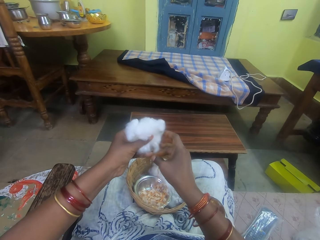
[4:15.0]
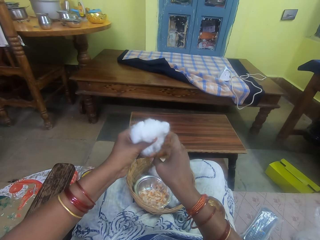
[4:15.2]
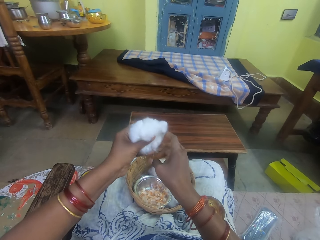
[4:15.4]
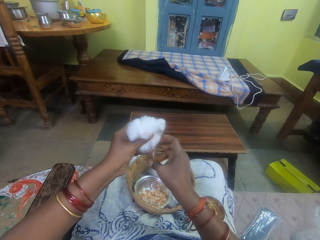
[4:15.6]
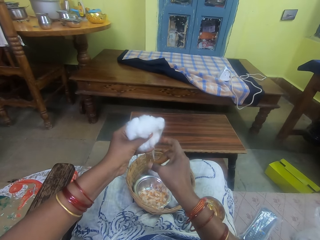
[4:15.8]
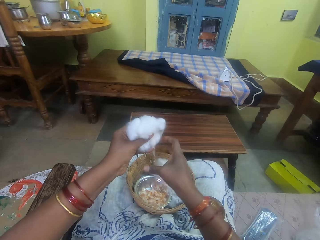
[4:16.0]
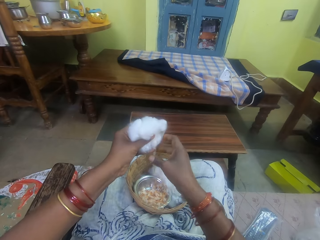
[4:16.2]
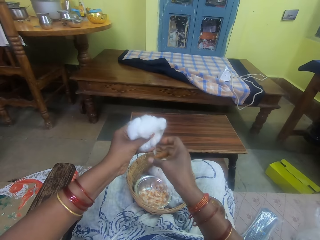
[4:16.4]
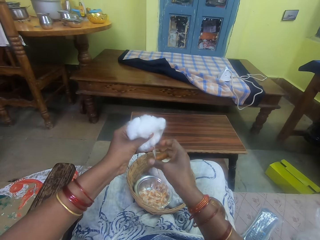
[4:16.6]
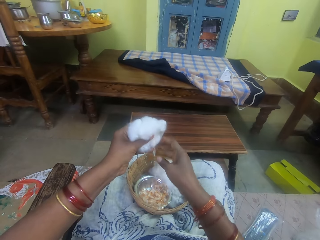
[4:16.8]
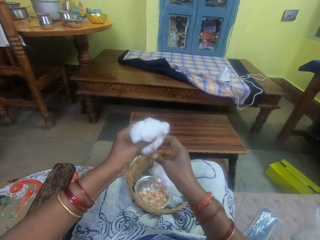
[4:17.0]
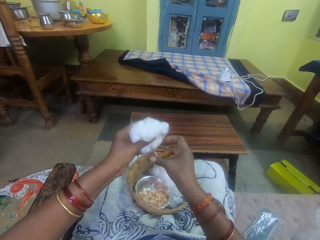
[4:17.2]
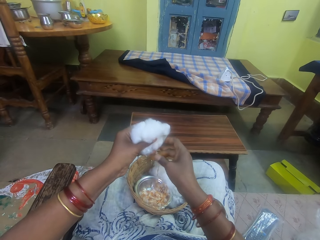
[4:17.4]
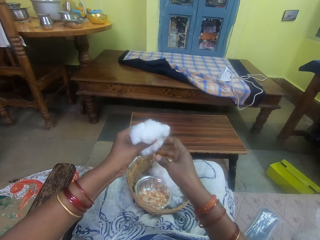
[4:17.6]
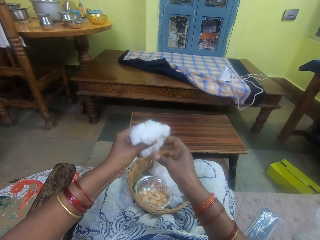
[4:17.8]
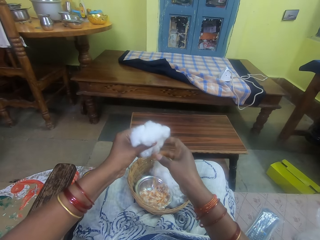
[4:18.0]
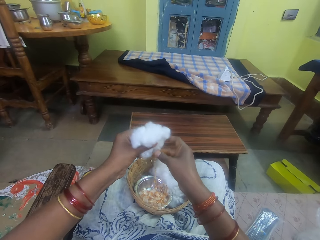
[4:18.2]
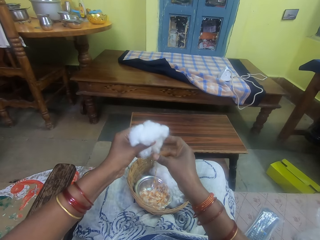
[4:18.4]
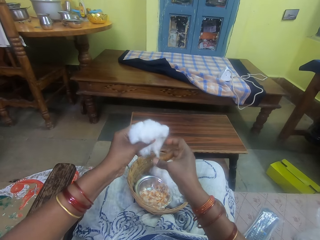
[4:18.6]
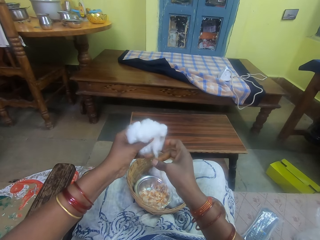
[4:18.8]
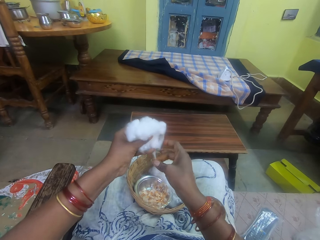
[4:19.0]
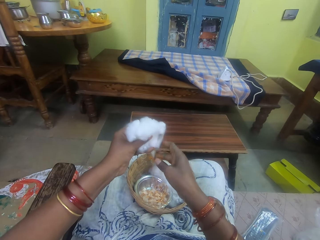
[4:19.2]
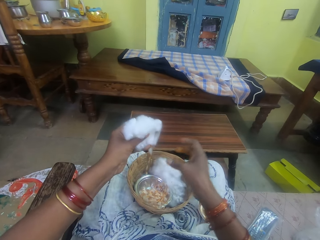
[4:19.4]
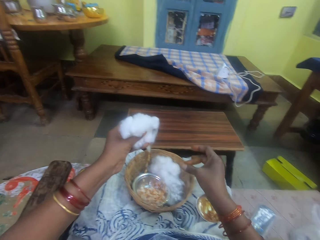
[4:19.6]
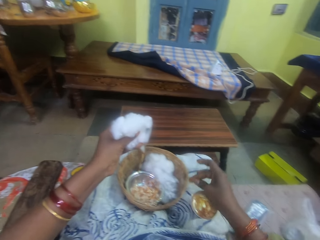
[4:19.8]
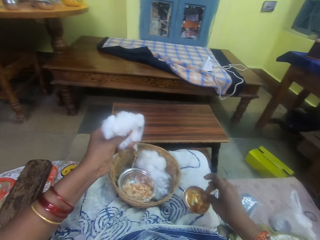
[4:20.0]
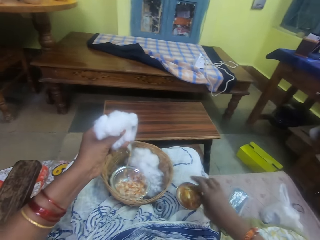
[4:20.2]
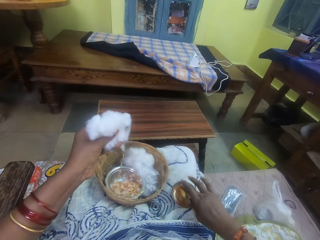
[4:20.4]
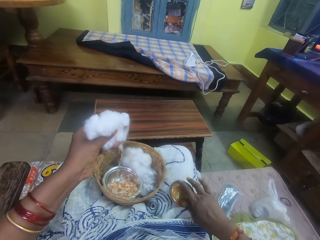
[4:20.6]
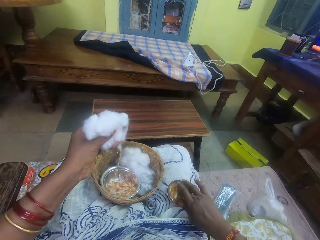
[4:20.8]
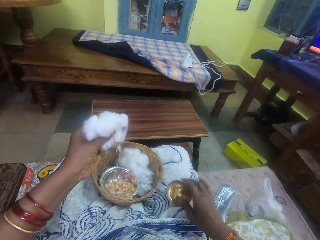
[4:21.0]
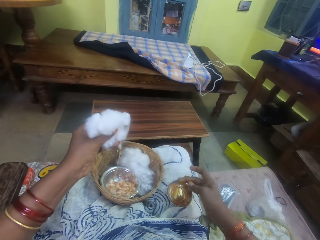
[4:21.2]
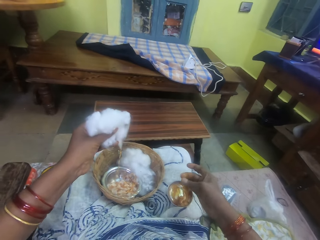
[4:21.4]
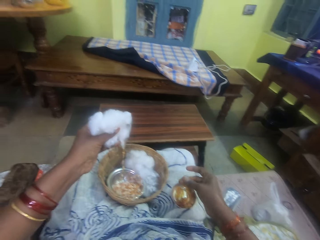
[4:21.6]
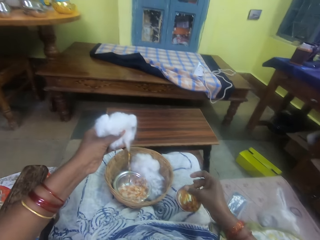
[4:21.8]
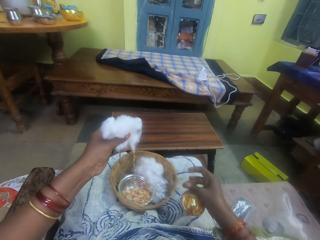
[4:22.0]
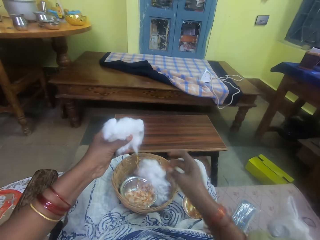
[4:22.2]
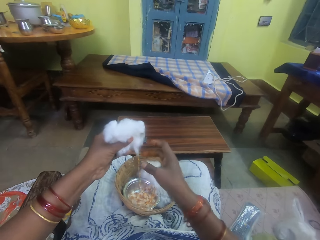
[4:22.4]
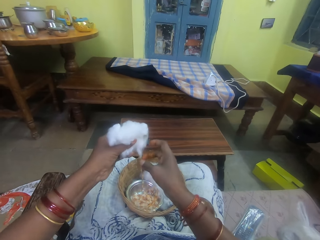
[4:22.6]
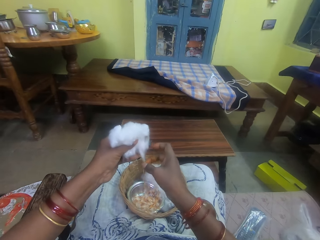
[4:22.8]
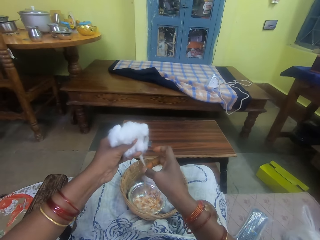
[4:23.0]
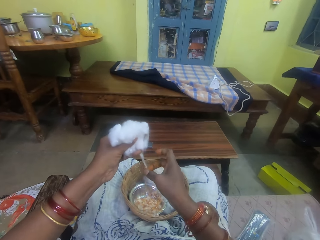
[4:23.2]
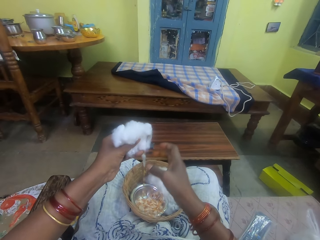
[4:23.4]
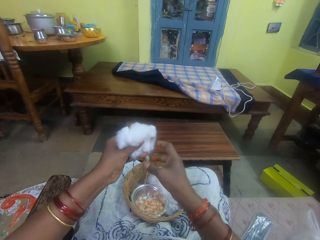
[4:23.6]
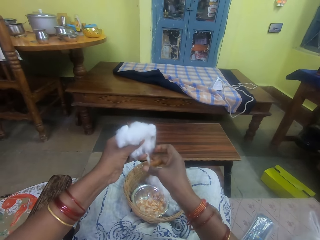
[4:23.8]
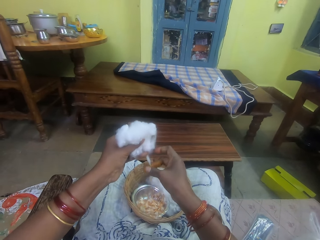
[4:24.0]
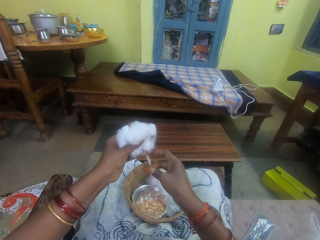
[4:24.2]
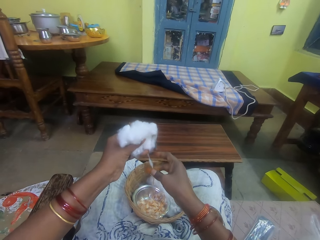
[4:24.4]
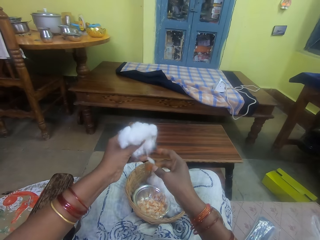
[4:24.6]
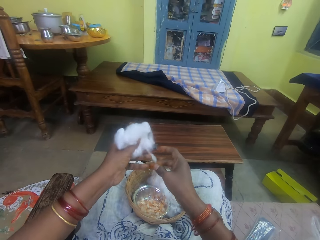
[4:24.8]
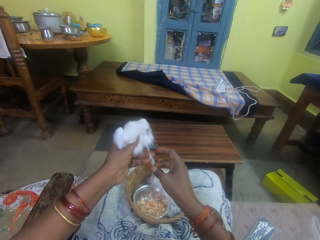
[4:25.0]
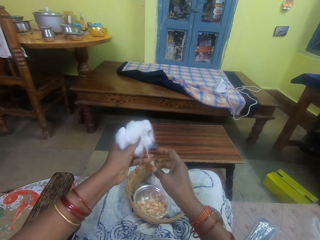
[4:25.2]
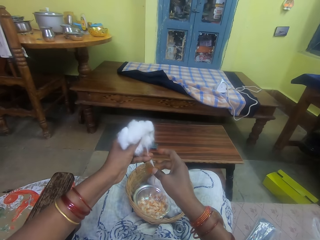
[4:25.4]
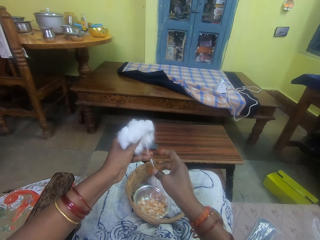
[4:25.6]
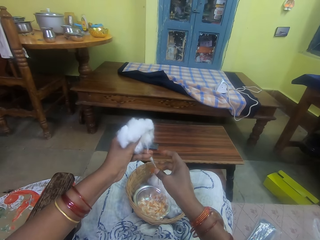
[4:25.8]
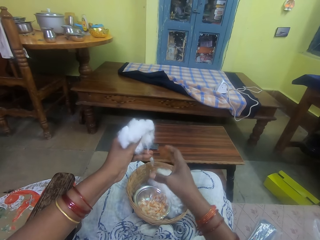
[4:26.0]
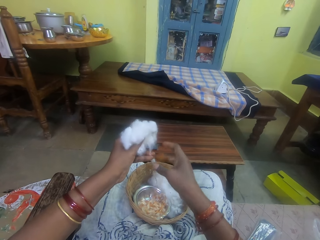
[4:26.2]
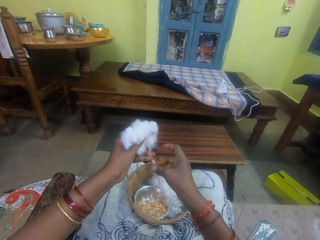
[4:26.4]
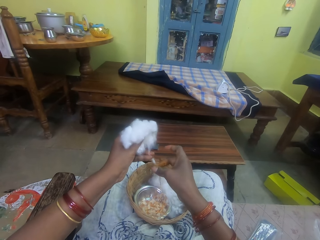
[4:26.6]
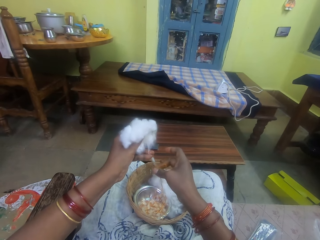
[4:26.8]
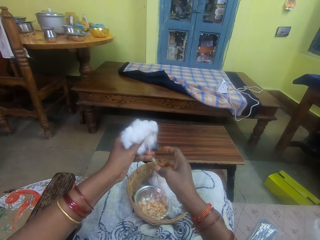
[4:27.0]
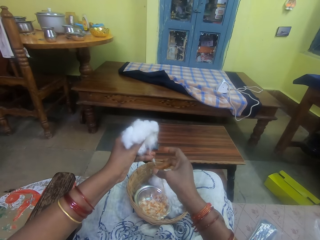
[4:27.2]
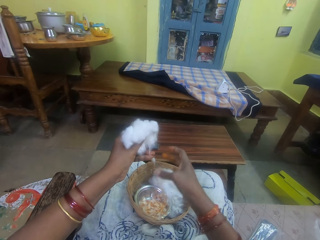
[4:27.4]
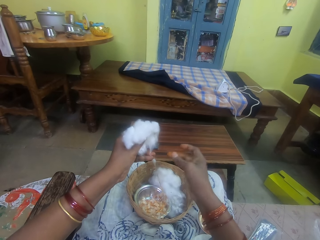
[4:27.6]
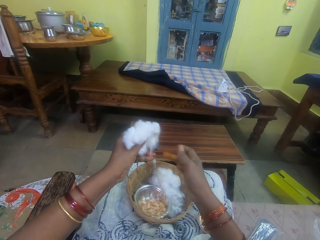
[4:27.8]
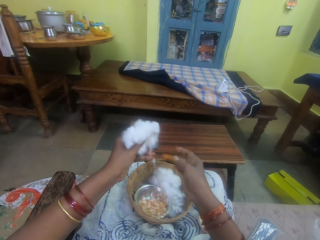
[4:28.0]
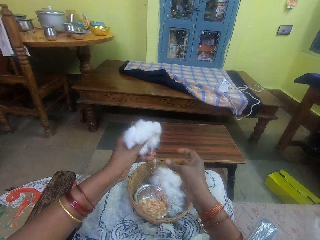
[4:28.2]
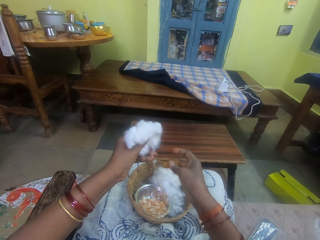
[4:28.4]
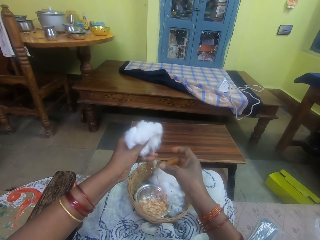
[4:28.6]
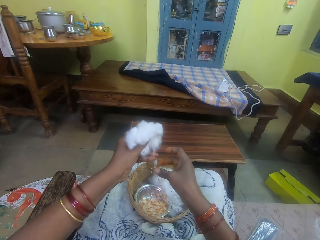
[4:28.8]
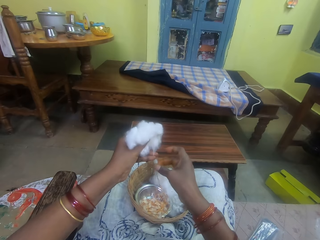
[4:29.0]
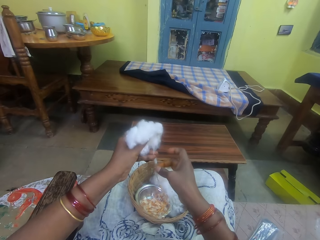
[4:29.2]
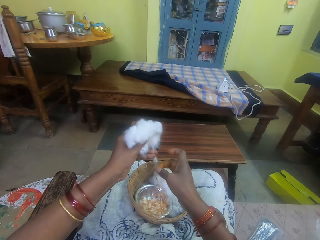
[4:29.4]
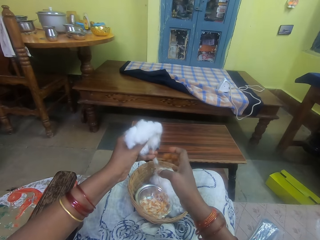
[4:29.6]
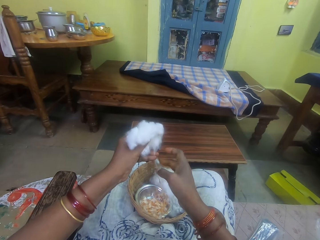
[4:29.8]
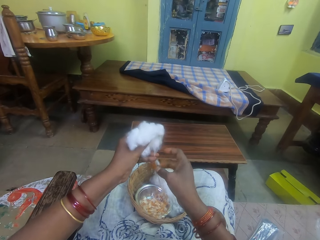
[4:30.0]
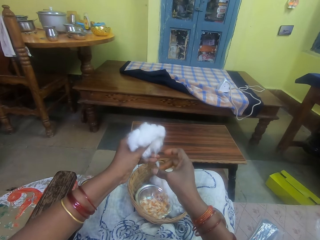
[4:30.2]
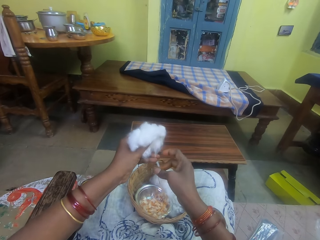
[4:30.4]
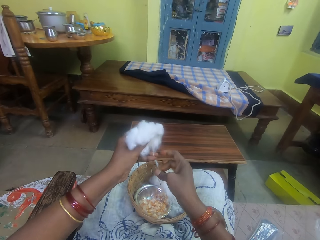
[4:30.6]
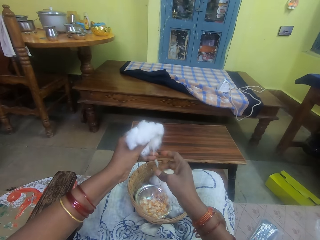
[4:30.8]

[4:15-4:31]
The camera wearer pulls her hand off the cotton string. She rubs her fingers. She picks adhesive from the bowl. She touches the ointment with her right hand. She rubs her fingers. She rolls the cotton string with adhesive. She rubs the ointment on the ball of cotton wool in her left hand. She pulls the cotton. She rolls the cotton string with adhesive. She pulls the cotton. She rolls the cotton string with adhesive. She pulls her hand off the cotton string. She rubs her fingers. She rolls the cotton string with adhesive.

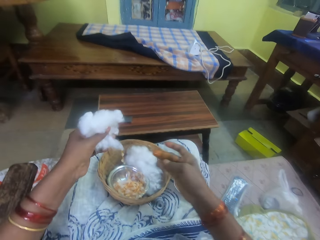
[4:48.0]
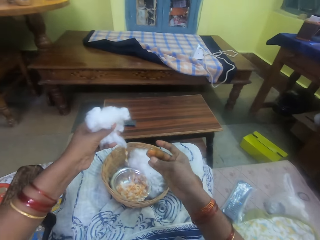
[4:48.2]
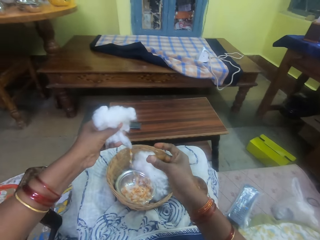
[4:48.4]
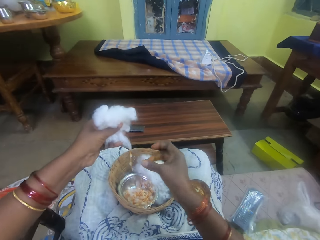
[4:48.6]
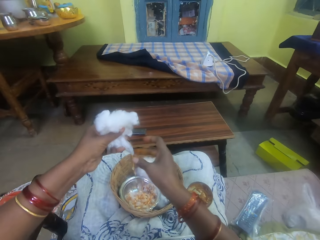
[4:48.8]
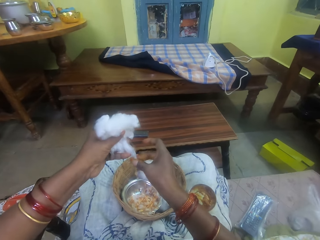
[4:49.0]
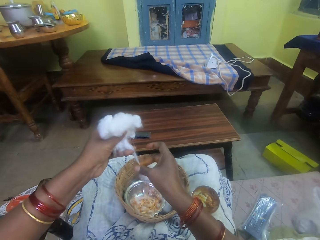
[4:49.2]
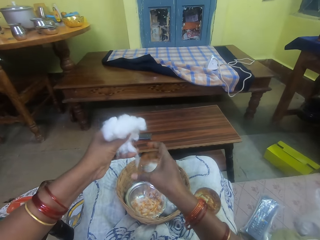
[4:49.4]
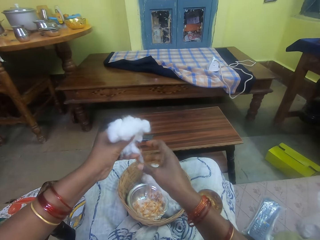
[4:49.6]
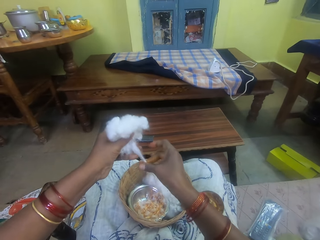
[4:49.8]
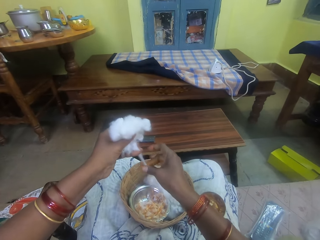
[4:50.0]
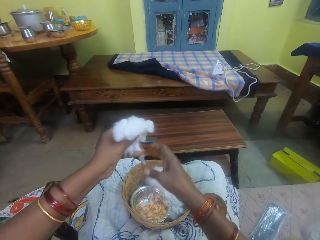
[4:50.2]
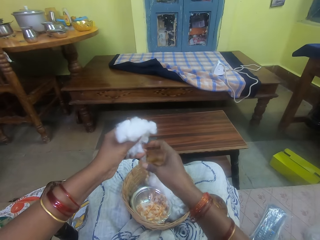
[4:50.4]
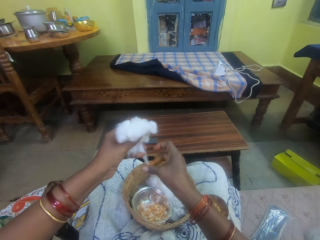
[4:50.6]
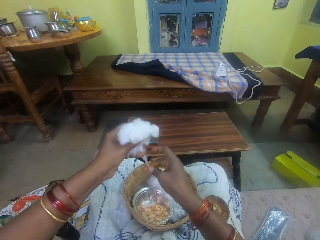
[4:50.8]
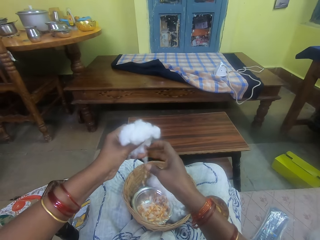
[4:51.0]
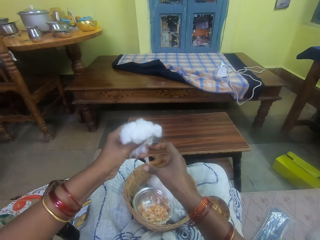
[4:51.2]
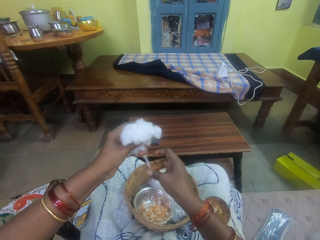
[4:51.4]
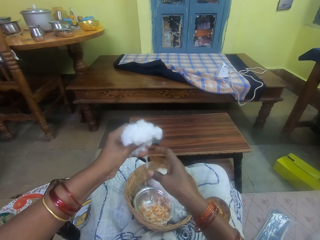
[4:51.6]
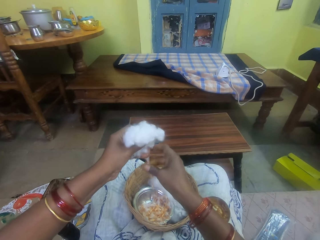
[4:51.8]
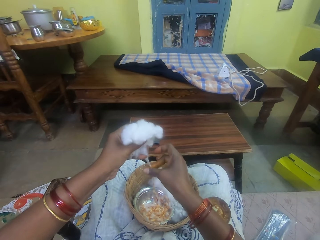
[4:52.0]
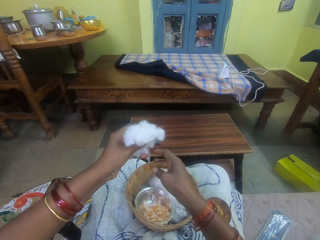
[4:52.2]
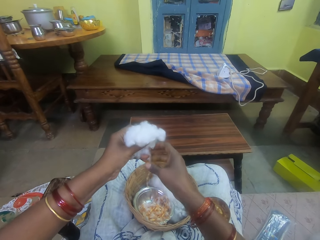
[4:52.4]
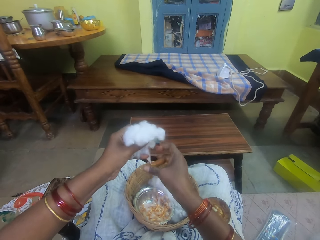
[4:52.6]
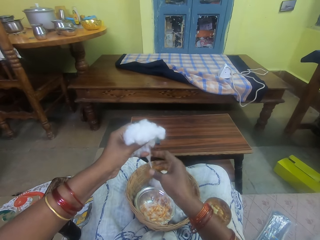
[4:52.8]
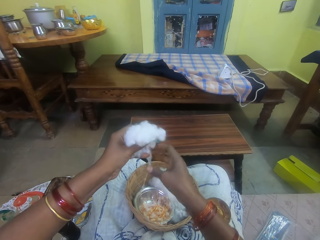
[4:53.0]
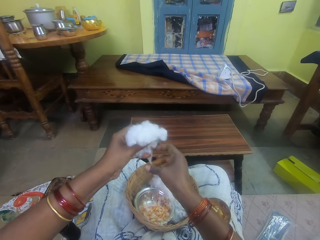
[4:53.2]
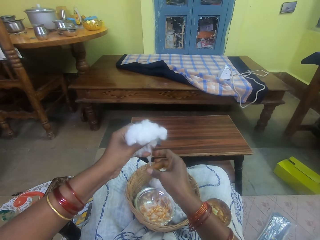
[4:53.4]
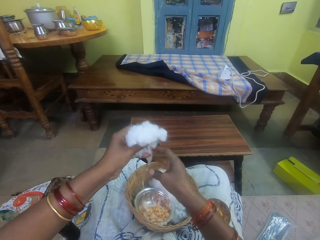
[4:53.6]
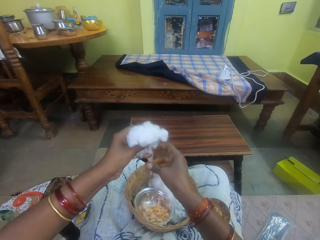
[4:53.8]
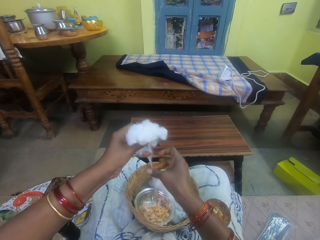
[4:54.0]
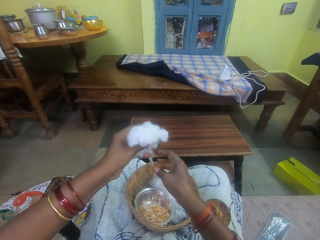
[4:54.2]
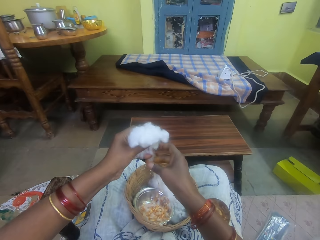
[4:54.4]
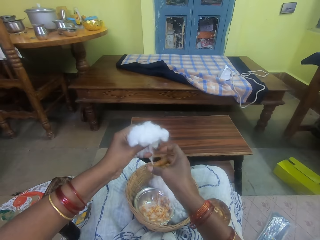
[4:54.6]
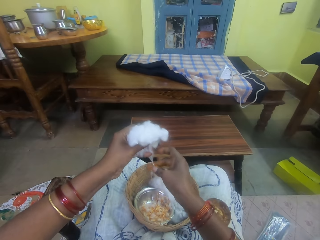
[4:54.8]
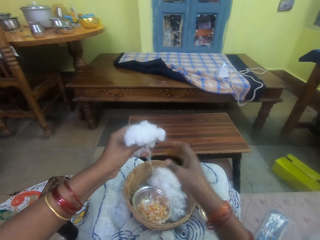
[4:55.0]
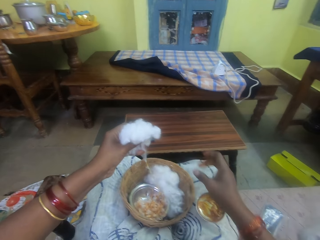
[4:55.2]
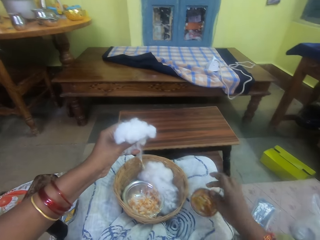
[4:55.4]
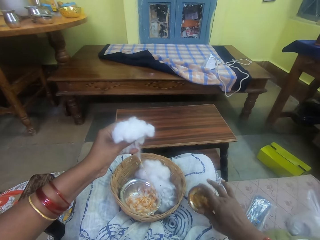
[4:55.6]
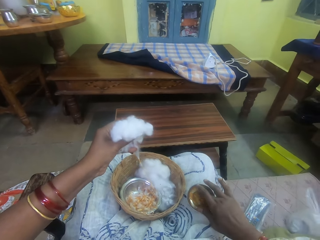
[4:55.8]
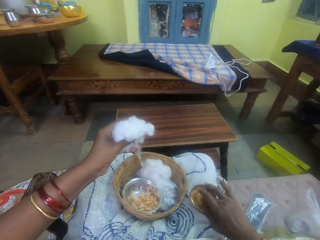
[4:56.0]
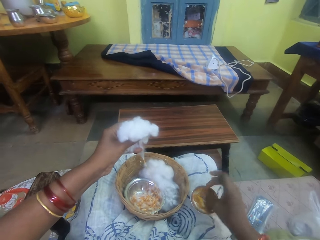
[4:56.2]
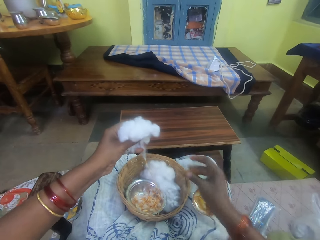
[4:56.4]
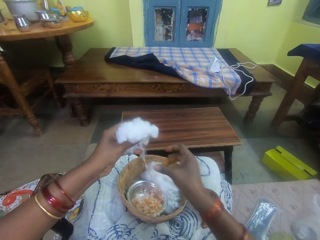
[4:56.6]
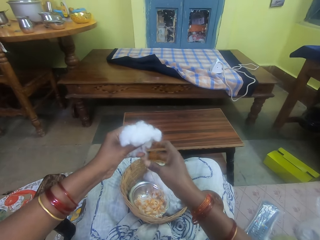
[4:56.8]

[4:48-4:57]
The camera wearer pulls her hand off the bowl and rubs her fingers. She rolls a cotton string with adhesive. She rubs the ointment on the ball of cotton wool in her left hand. She pulls her hand off the cotton string. She picks adhesive from the bowl. She touches the ointment with her right hand. She pulls her hand off the bowl.
